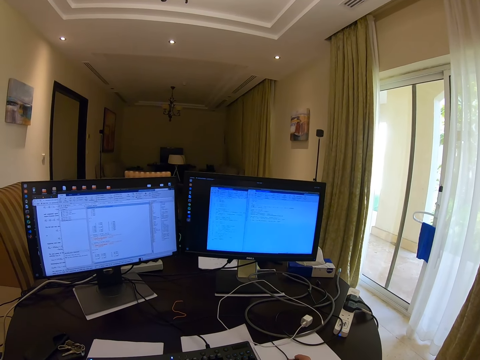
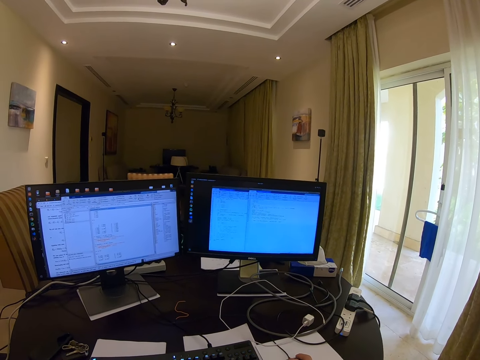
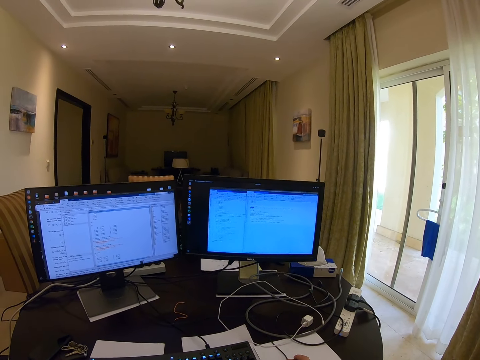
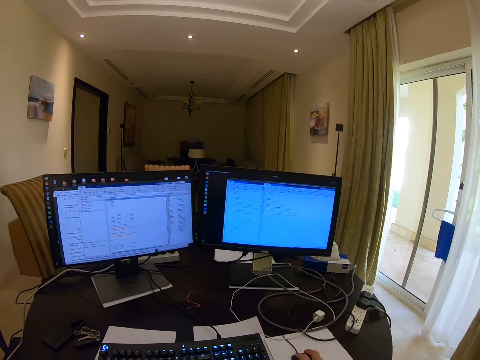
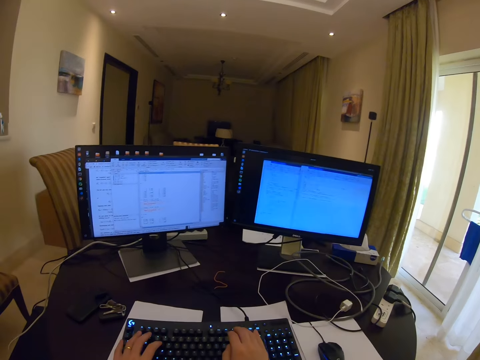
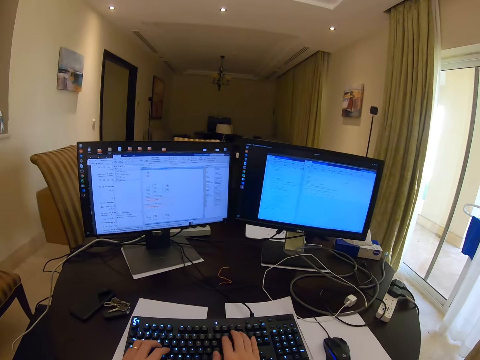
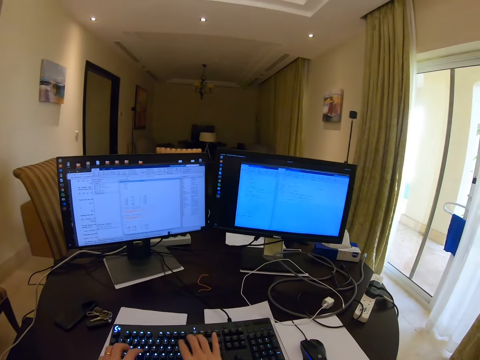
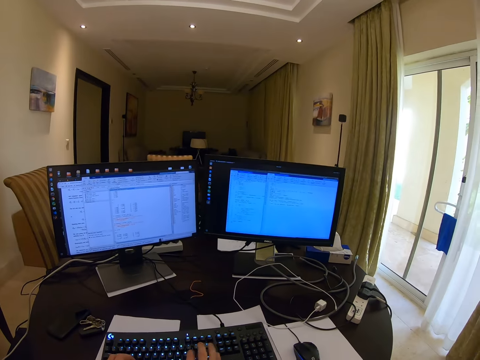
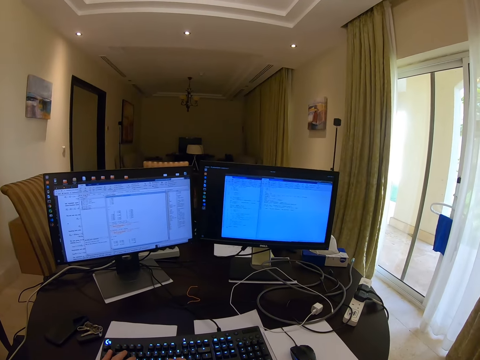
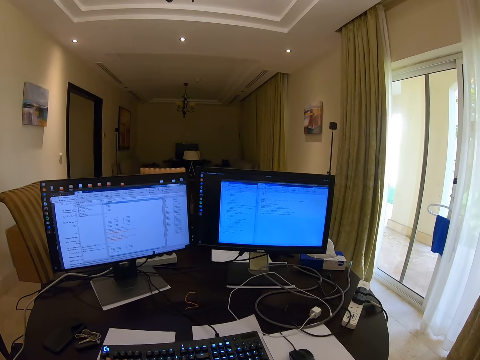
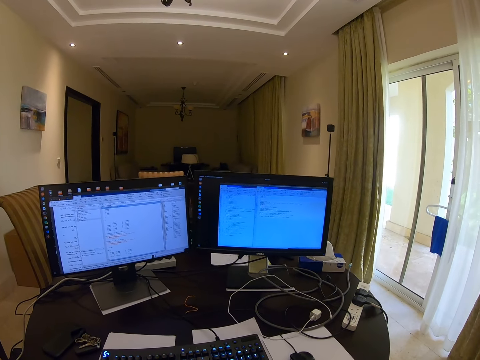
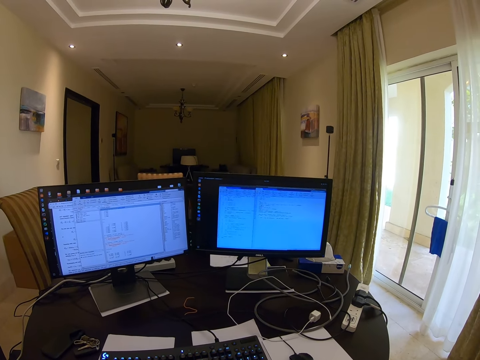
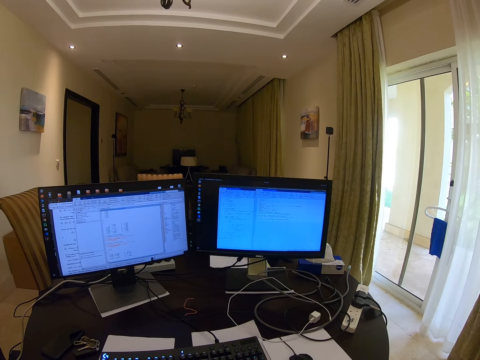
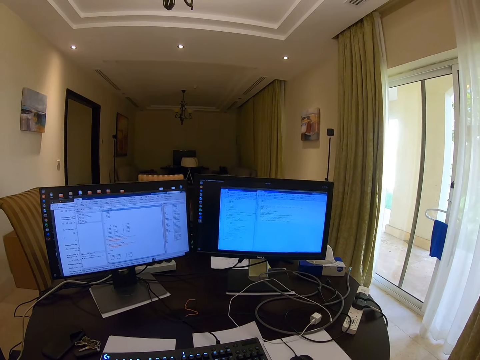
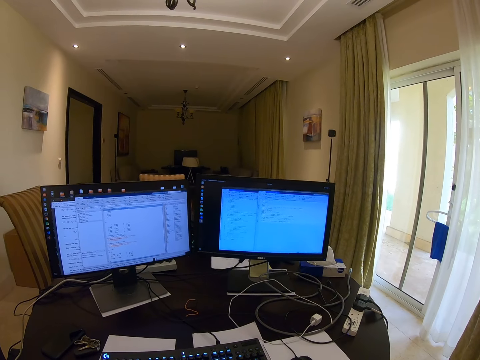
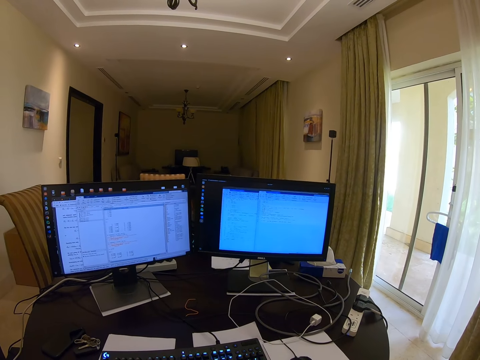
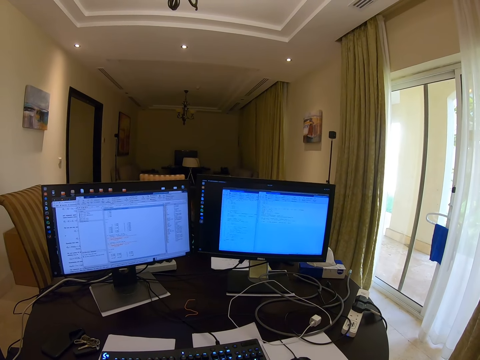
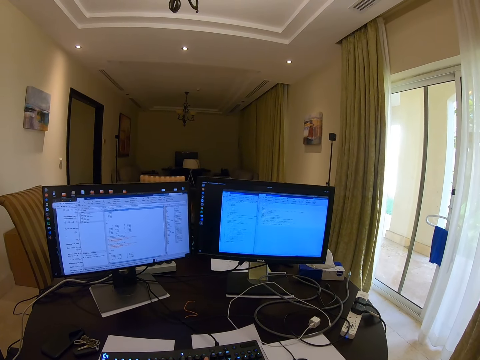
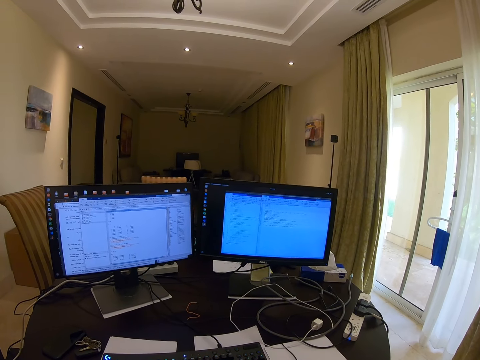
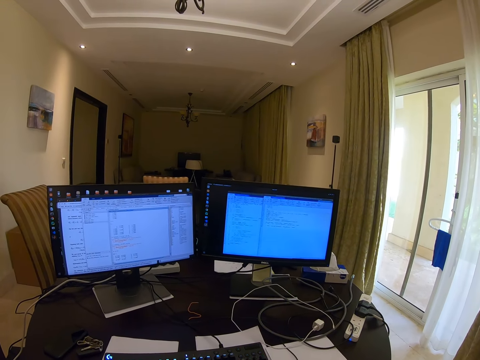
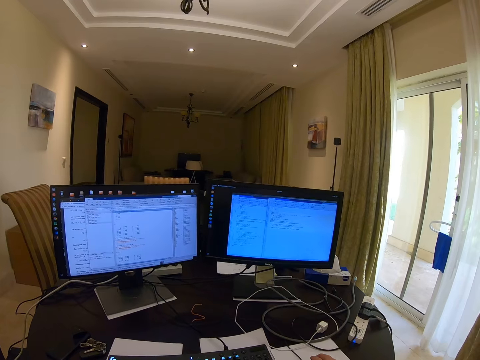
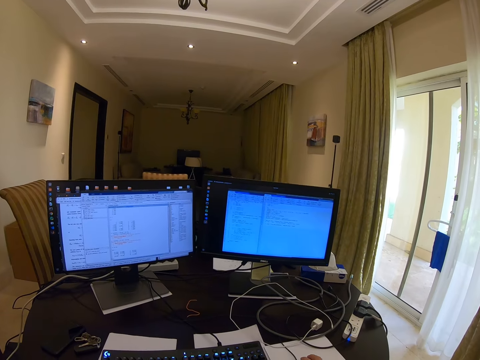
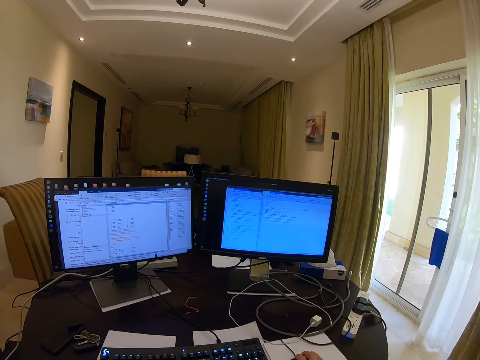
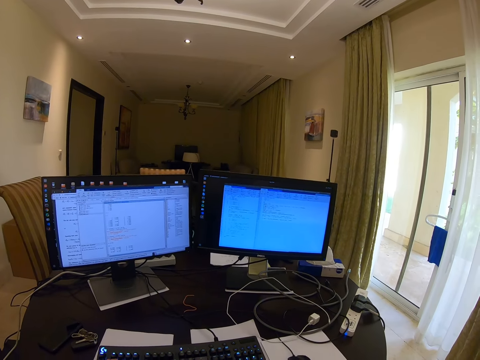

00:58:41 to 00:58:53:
The camera wearer types on the keyboard.

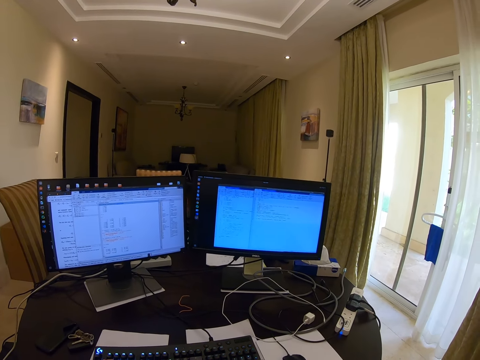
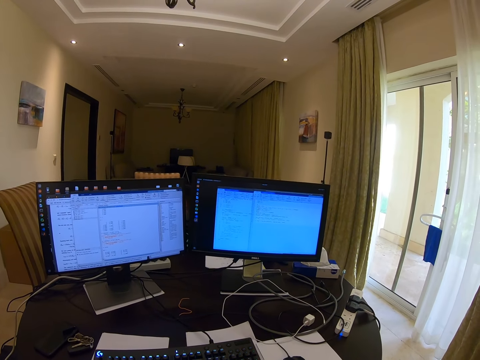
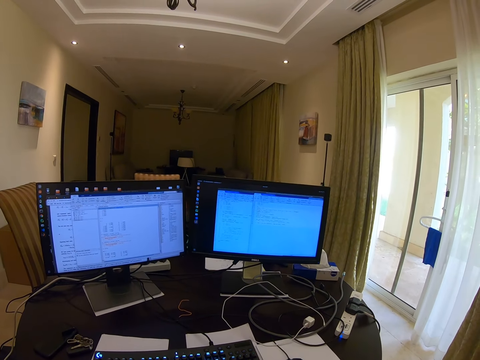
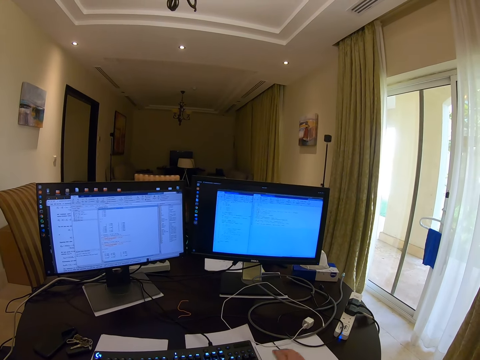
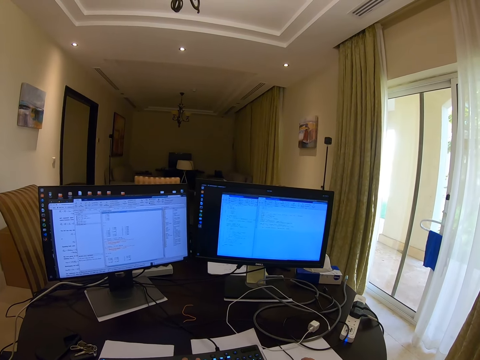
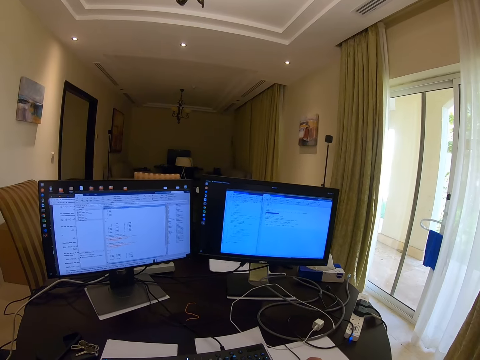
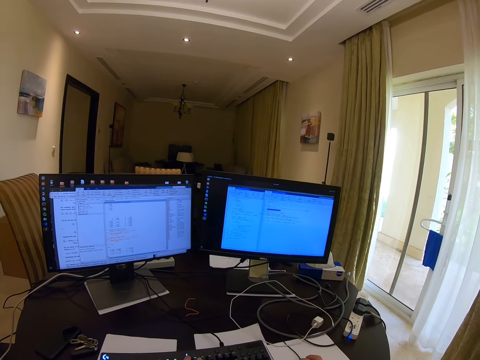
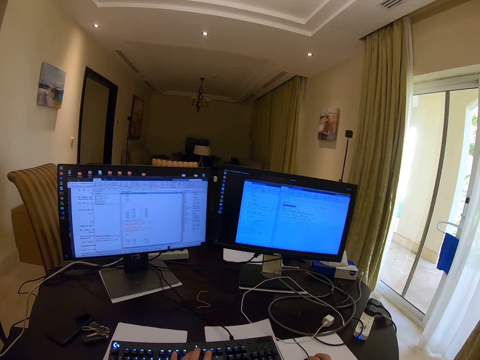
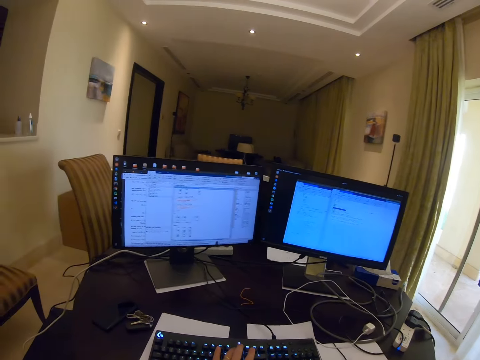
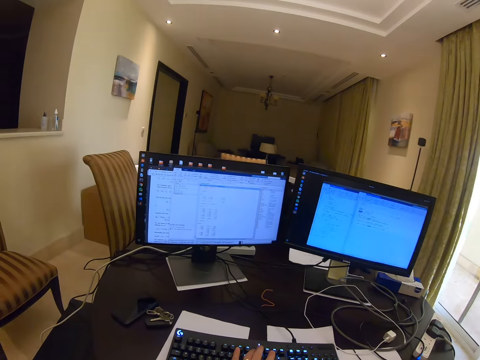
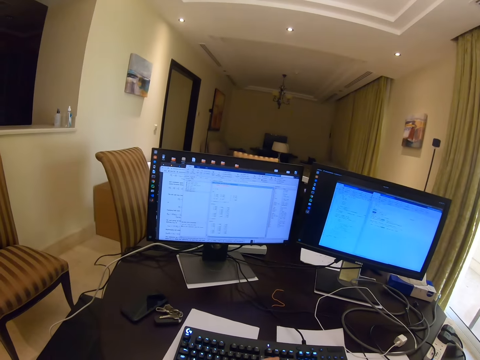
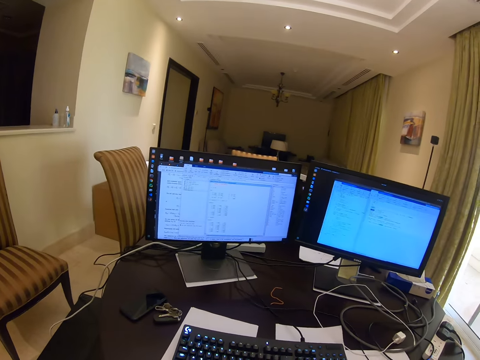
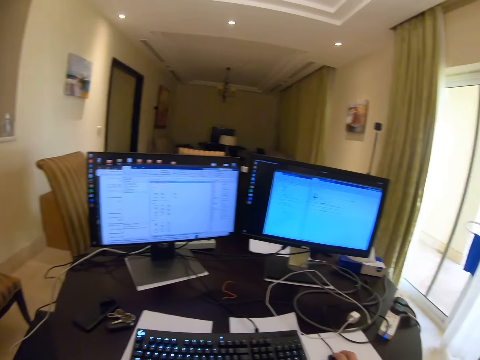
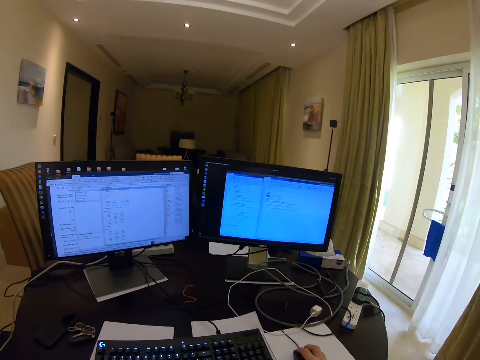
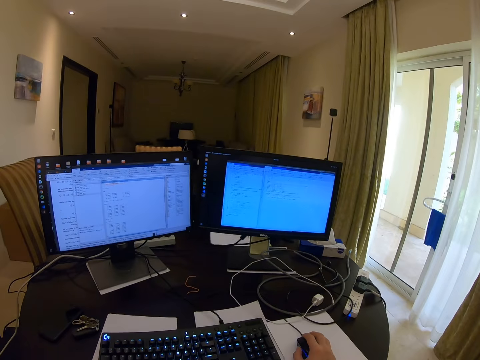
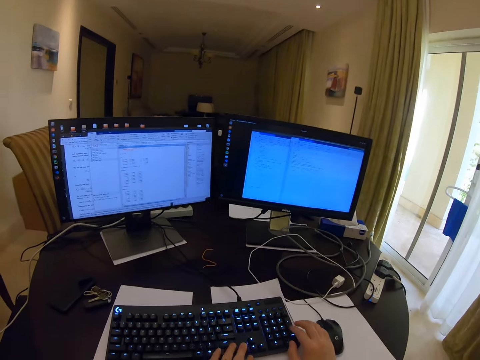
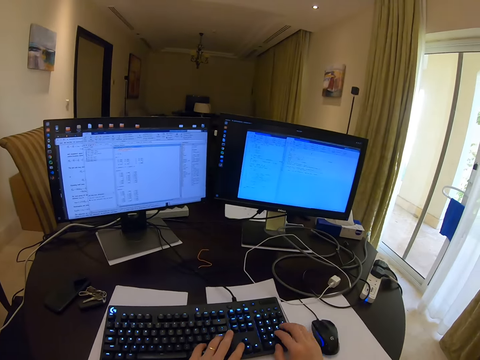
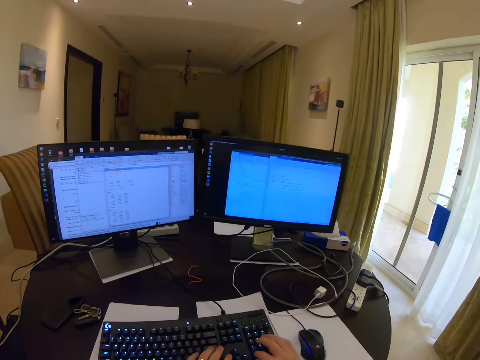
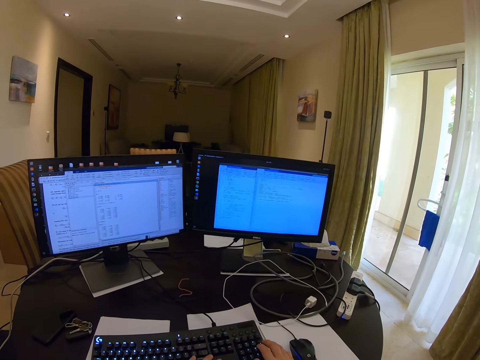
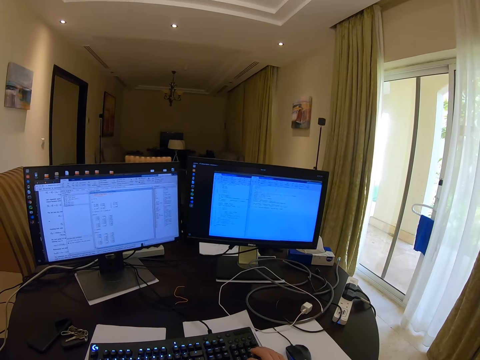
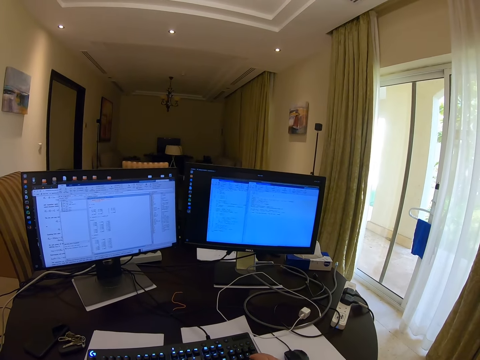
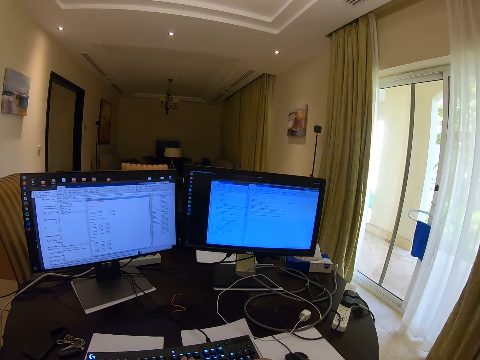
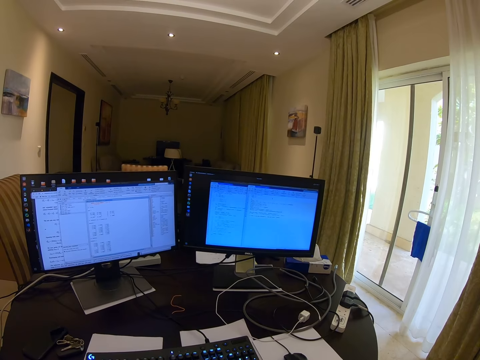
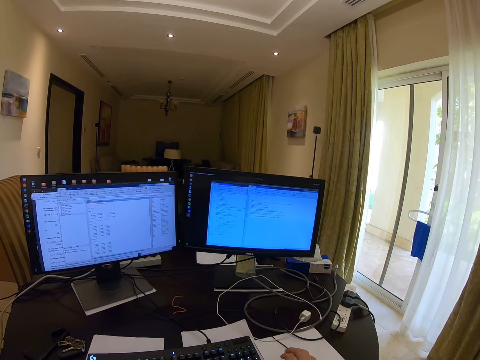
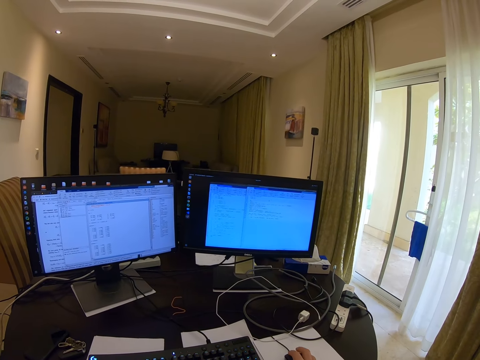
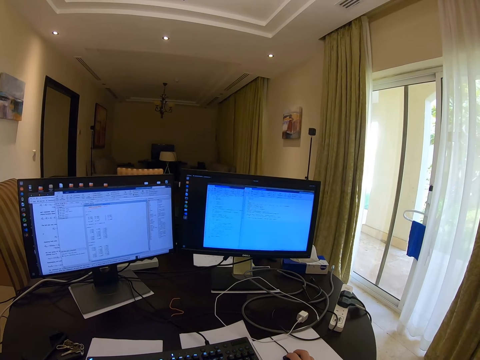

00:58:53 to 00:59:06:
The camera wearer folds the left hand. They type on the keyboard and scroll with the mouse.

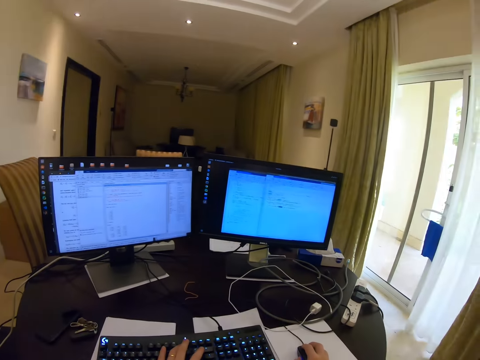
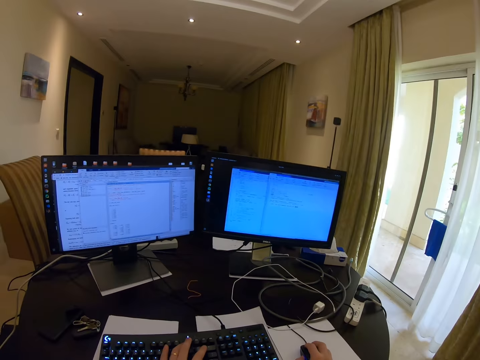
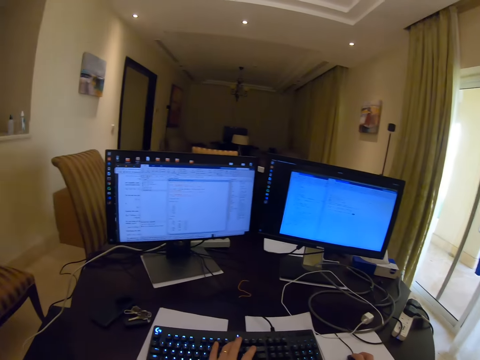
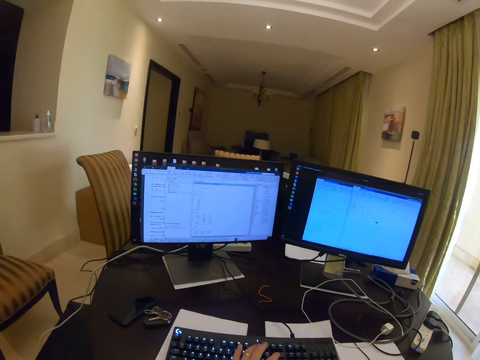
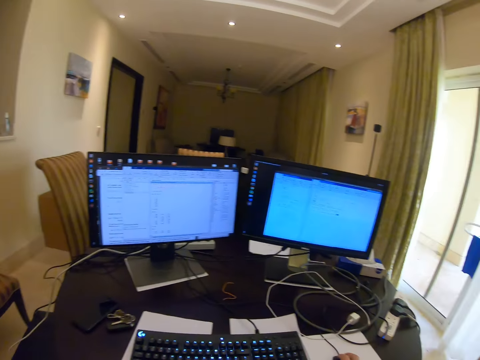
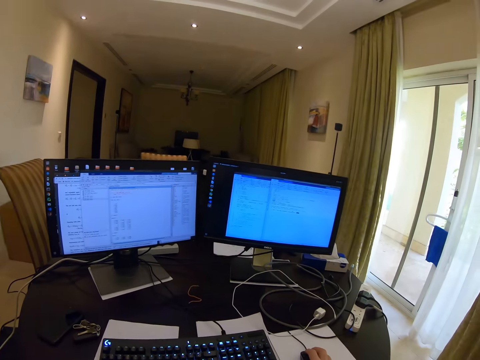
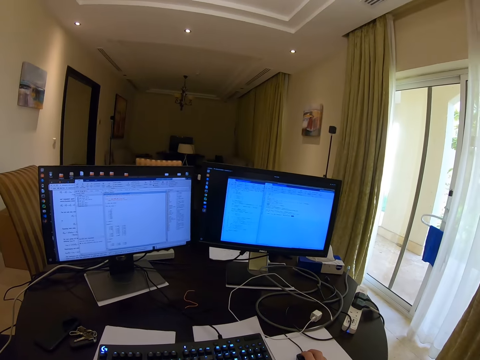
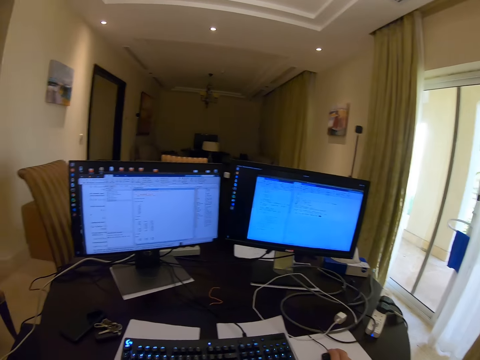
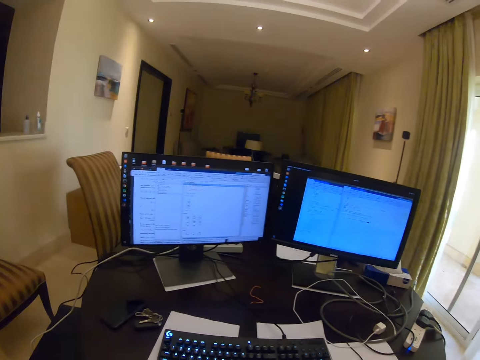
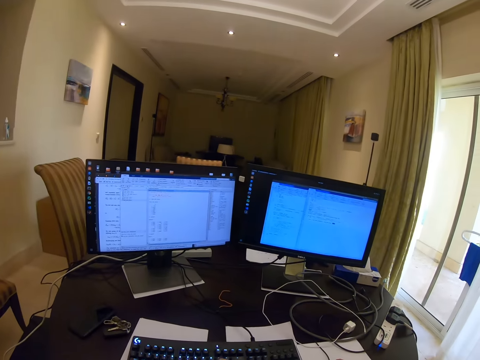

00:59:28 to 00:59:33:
The camera wearer folds the left hand.
